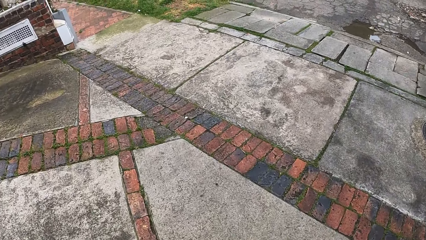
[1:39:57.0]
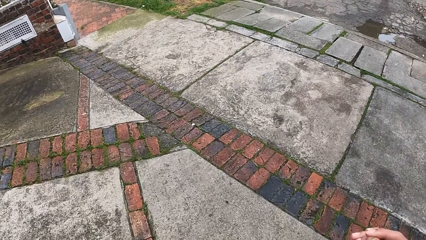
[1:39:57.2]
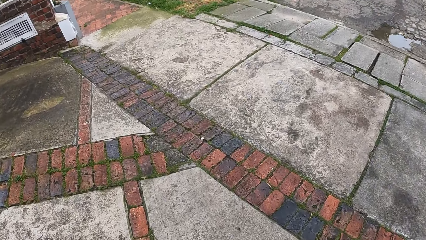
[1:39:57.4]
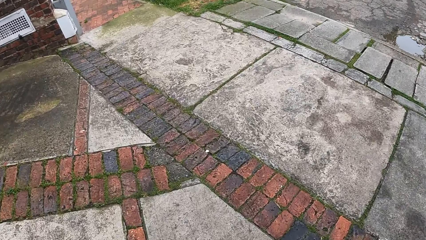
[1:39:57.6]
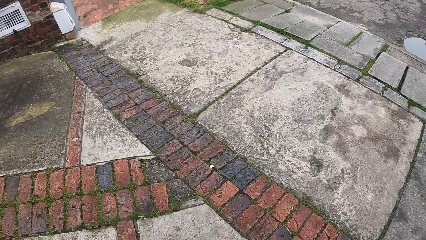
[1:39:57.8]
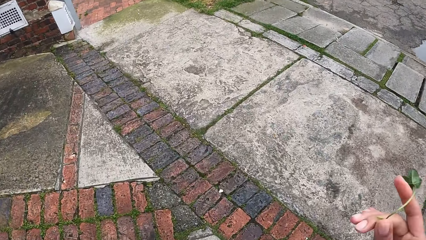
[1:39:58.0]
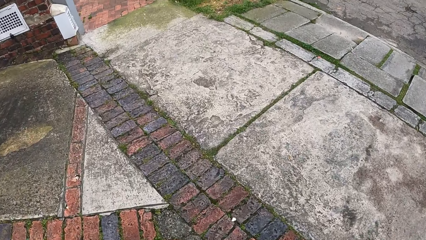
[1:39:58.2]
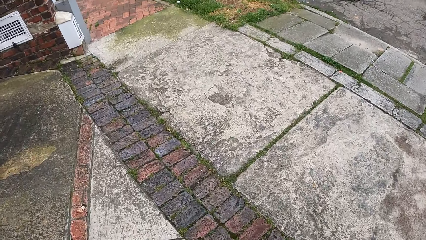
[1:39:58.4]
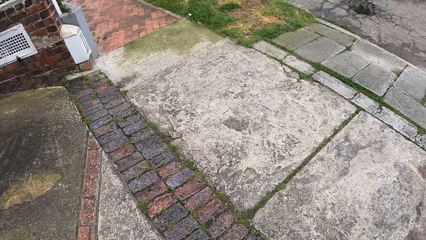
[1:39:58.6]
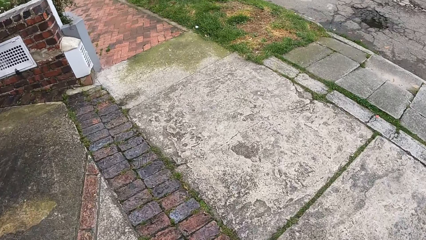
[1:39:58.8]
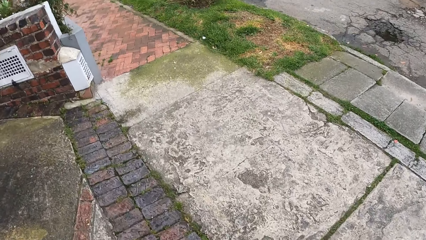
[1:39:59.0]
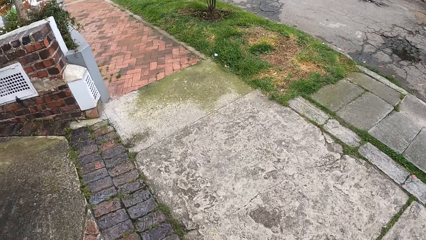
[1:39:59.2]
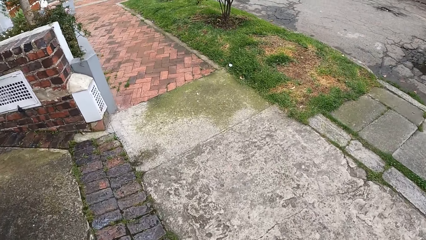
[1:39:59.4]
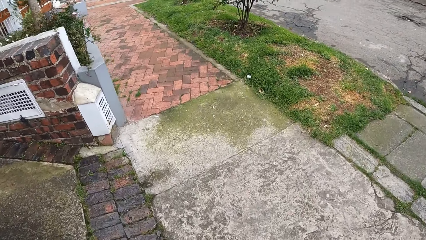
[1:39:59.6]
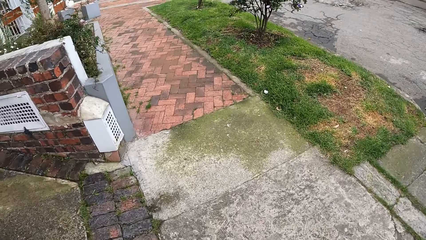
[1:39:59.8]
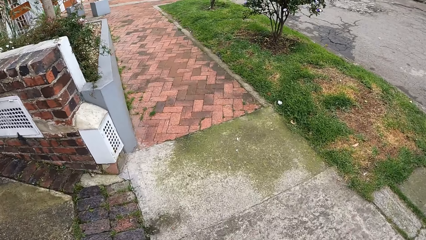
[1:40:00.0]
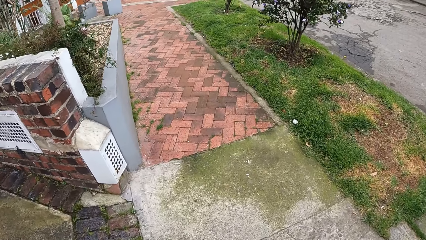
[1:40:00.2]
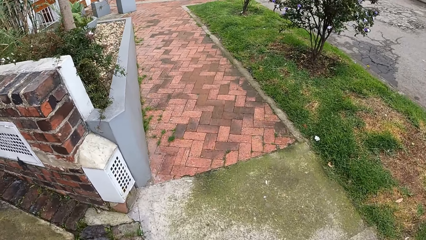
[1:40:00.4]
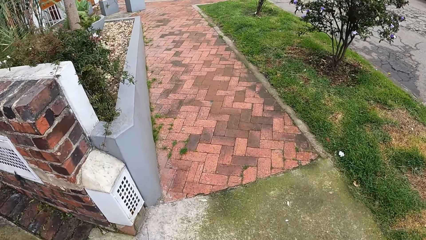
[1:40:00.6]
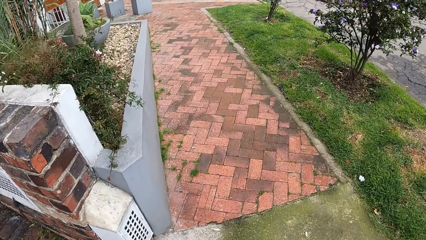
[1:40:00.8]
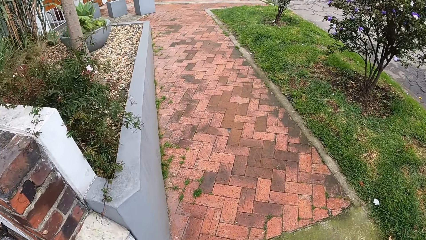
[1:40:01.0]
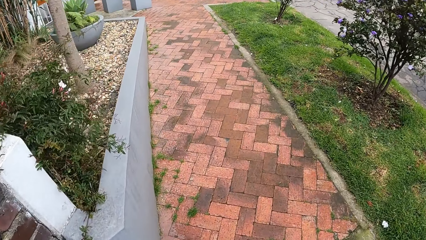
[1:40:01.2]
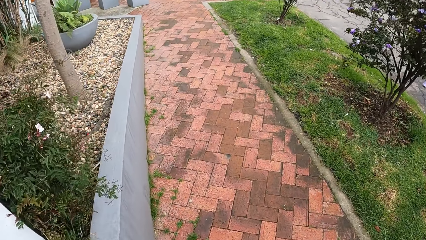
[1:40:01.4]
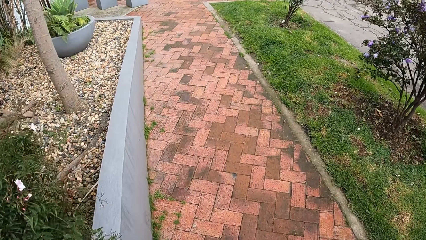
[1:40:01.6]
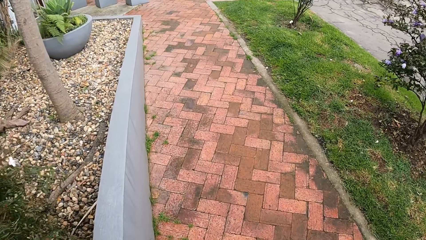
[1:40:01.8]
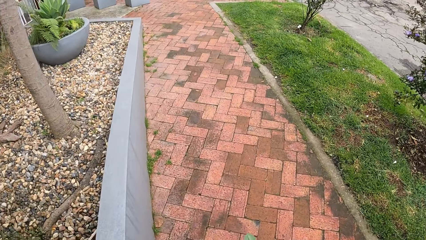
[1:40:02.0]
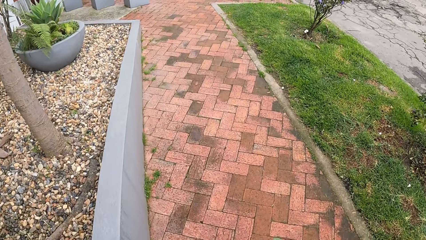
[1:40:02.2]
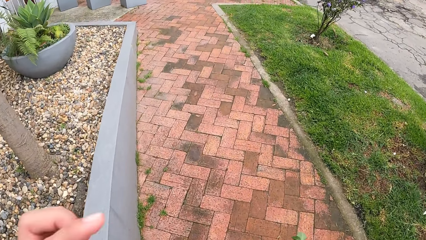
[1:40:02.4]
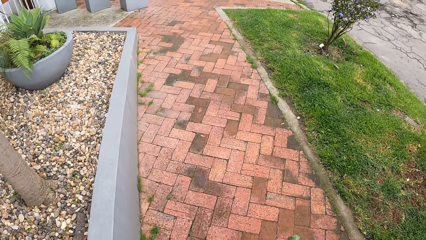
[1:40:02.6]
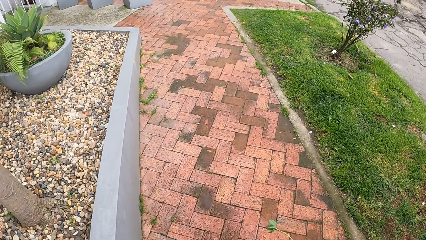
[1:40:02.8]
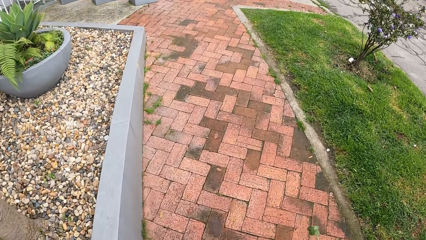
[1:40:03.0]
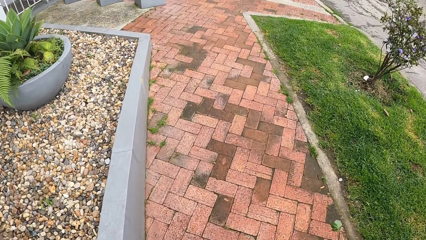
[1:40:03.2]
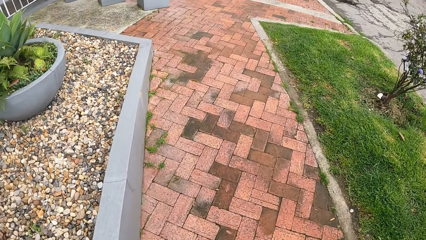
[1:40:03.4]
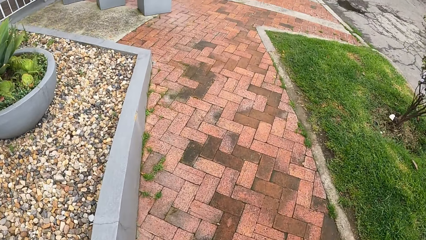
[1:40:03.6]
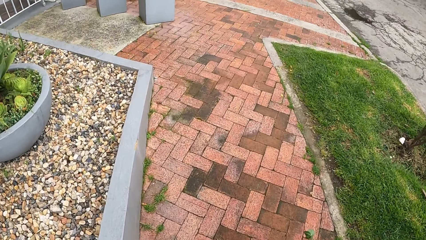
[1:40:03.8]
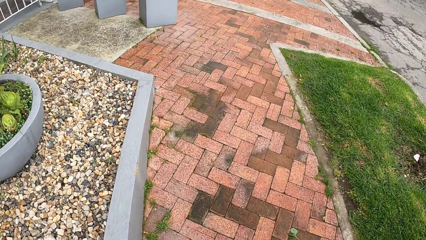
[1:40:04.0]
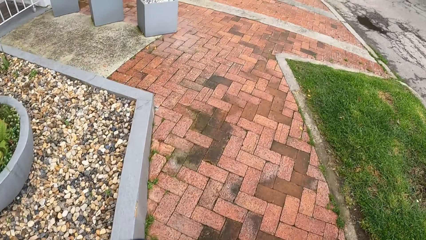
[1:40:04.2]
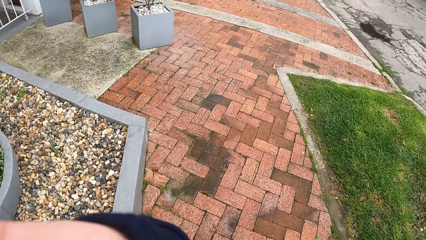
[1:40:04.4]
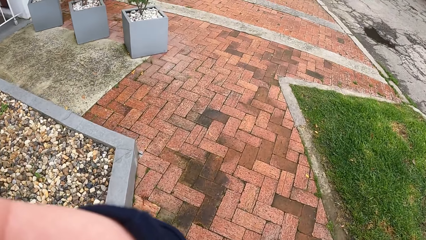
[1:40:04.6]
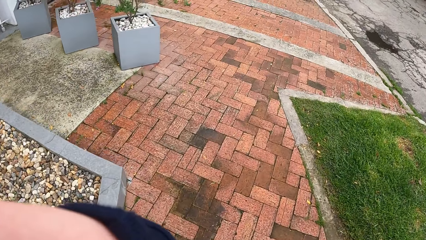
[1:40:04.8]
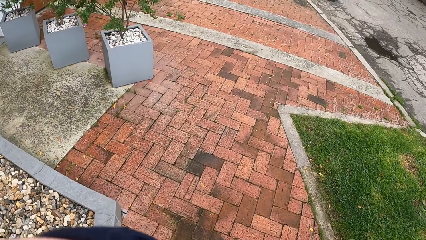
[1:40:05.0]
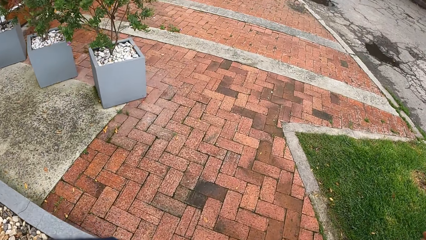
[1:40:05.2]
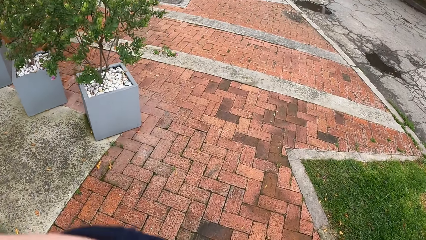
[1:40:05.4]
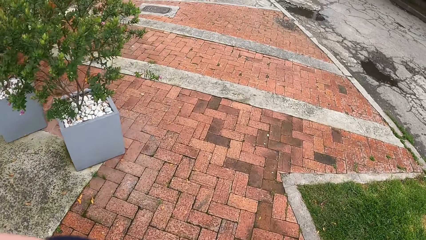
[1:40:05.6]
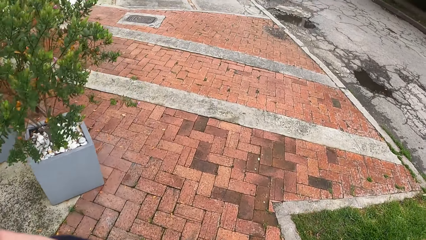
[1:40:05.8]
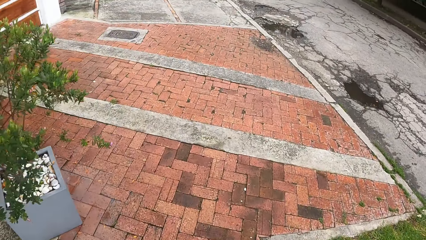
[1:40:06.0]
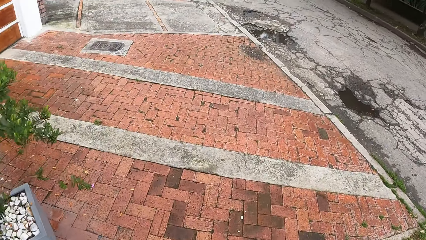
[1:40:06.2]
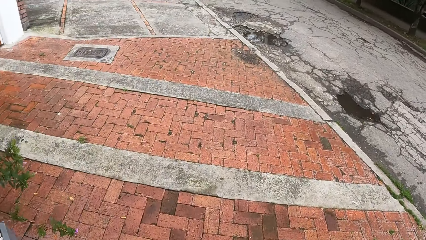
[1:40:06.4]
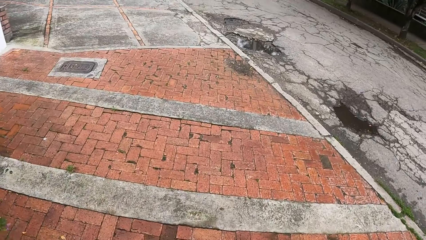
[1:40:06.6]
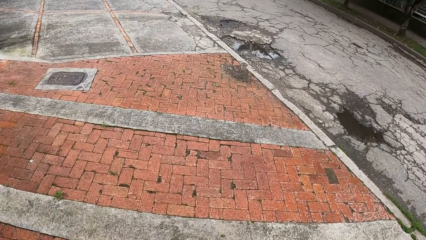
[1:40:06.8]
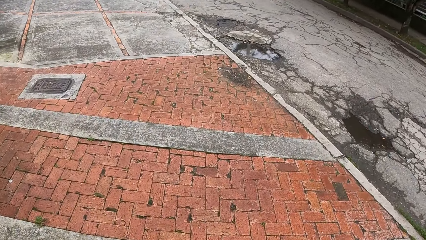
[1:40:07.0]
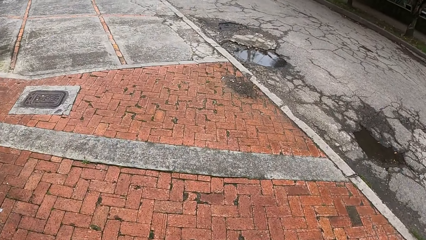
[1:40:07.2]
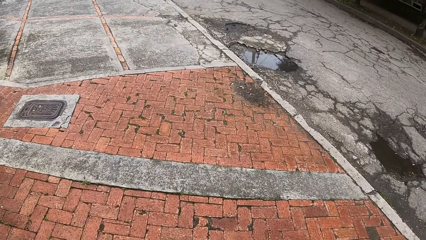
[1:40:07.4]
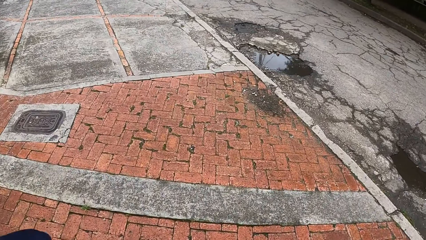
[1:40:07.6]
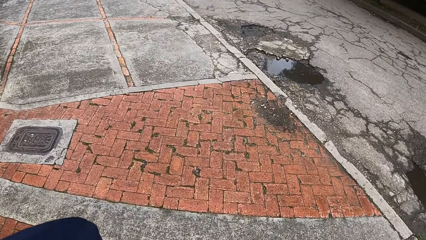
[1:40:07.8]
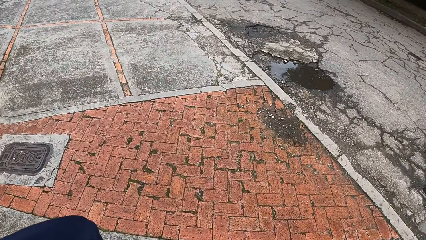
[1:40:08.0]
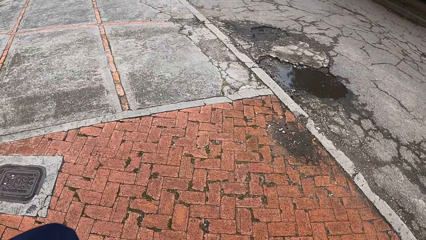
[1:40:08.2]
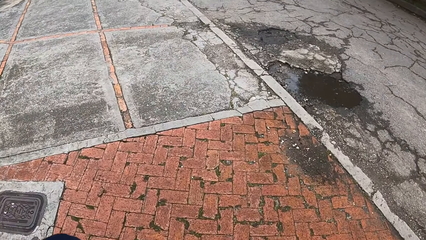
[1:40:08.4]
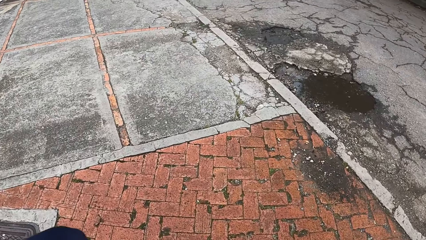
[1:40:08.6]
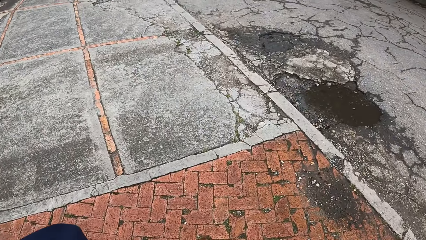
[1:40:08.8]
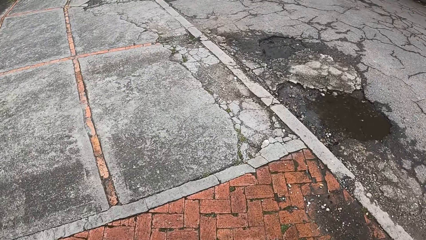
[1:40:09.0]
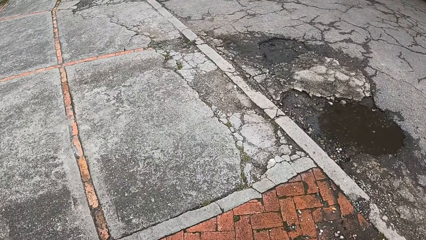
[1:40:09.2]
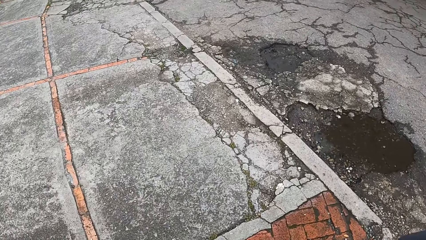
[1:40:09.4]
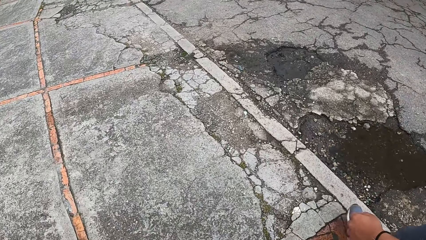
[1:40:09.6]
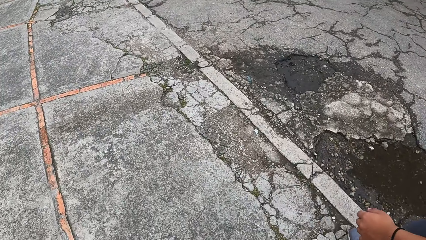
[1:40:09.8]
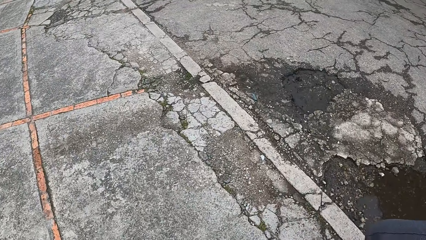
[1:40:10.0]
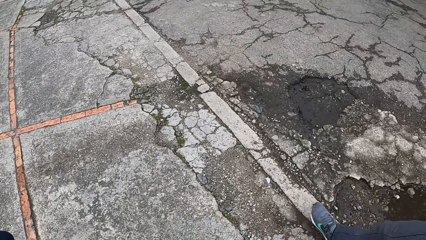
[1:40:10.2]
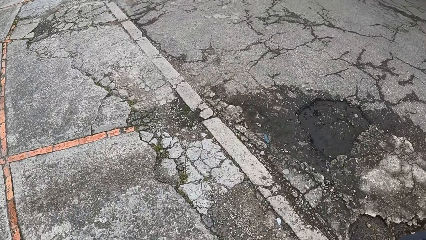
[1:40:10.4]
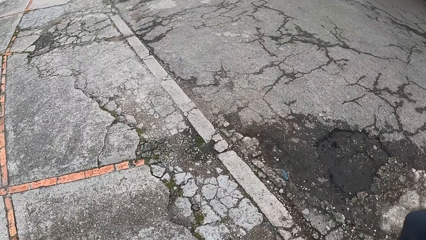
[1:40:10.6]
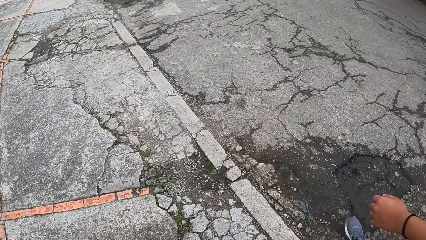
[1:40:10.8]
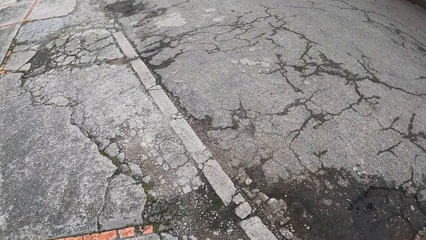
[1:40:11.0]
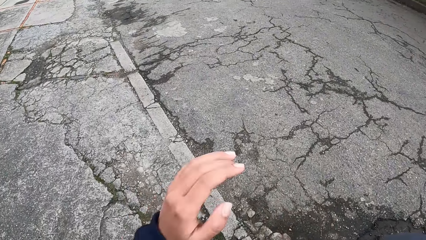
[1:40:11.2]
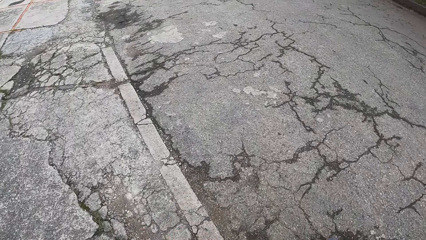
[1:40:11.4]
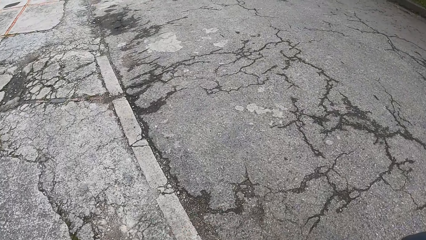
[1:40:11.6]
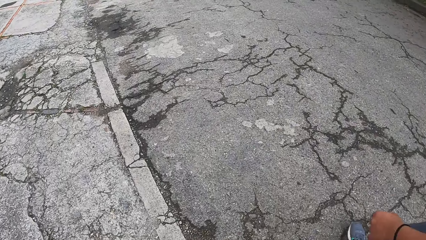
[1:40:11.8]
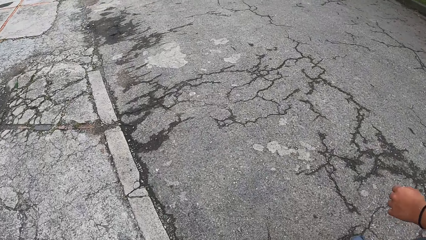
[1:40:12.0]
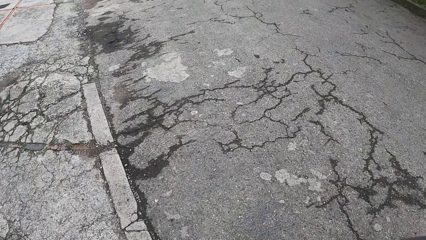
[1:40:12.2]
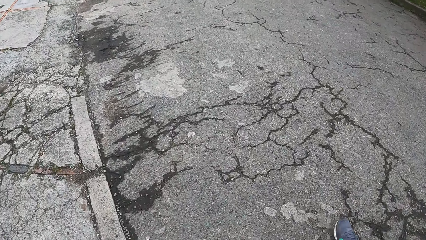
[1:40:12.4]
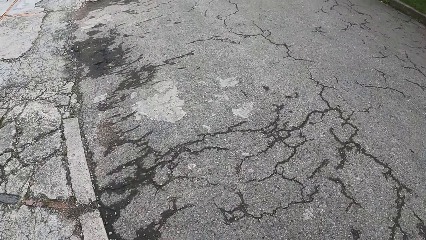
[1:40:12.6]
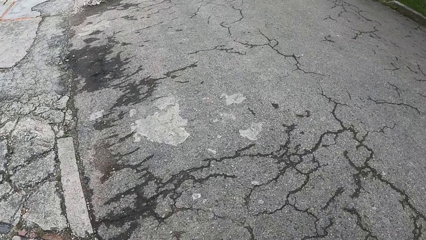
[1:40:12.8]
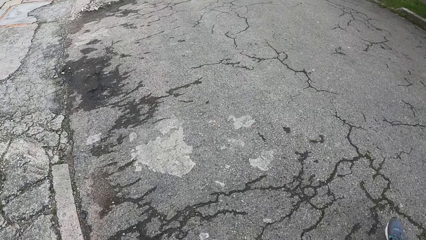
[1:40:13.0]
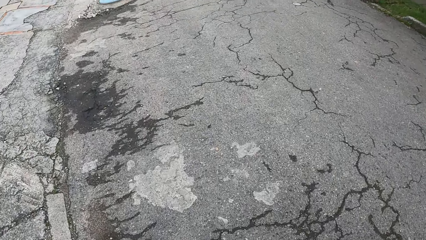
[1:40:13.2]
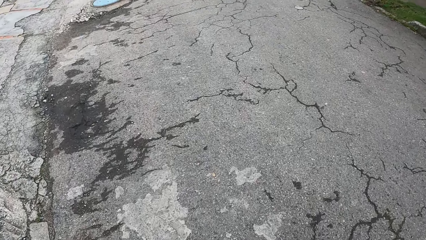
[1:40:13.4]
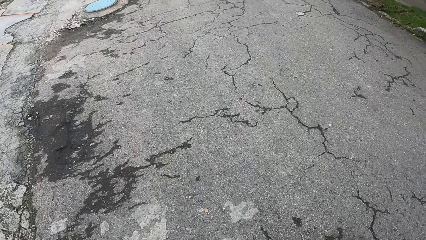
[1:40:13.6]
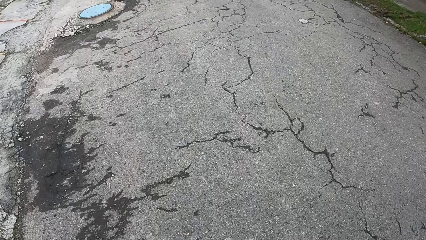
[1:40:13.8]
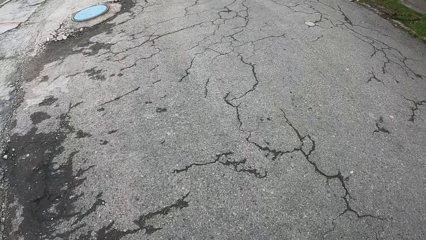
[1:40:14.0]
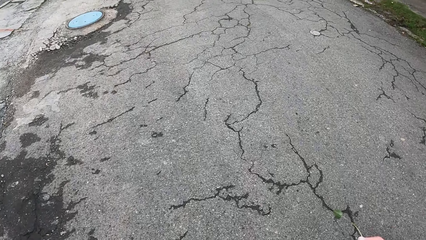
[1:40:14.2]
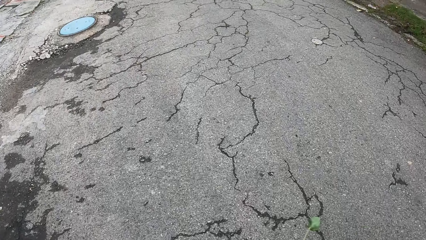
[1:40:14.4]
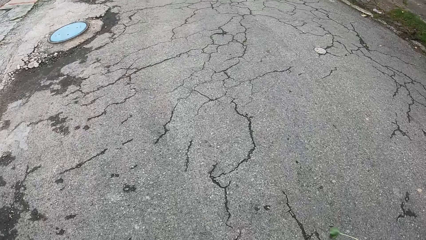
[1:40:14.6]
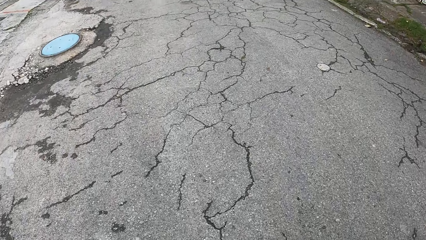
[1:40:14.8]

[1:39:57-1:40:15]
The camera wearer raises his hand to something.
